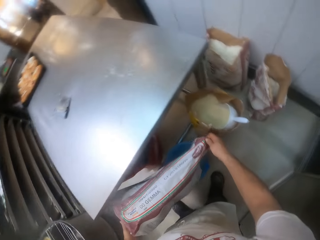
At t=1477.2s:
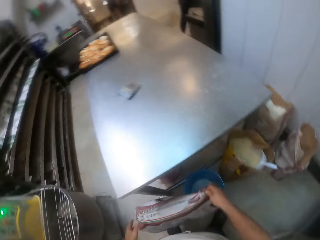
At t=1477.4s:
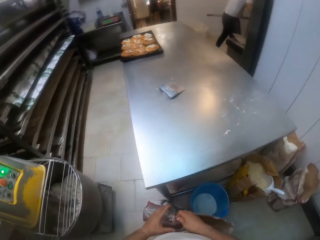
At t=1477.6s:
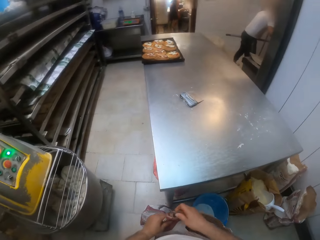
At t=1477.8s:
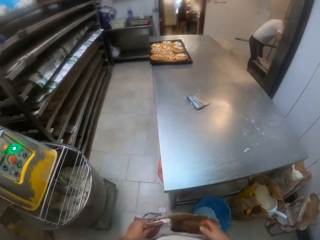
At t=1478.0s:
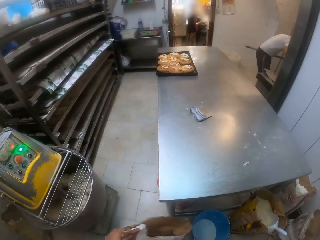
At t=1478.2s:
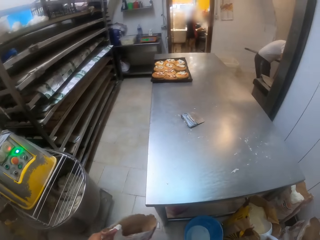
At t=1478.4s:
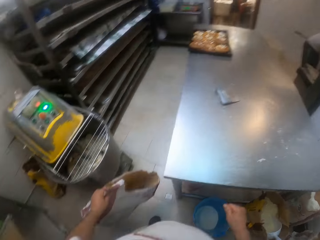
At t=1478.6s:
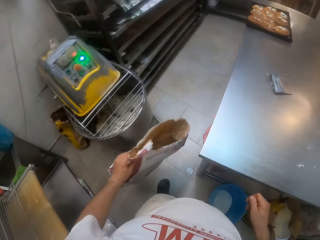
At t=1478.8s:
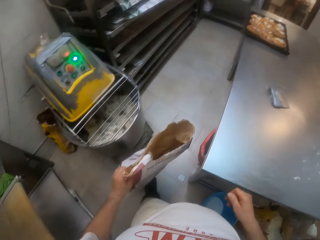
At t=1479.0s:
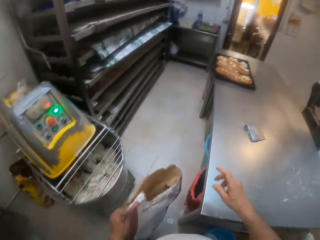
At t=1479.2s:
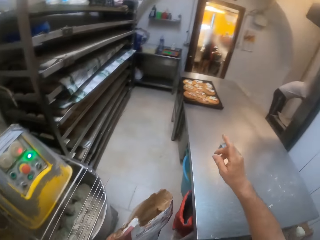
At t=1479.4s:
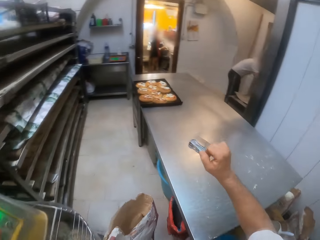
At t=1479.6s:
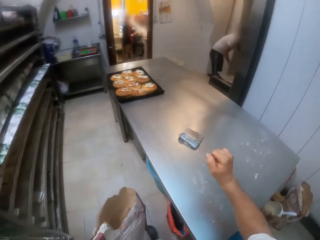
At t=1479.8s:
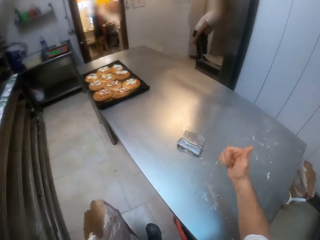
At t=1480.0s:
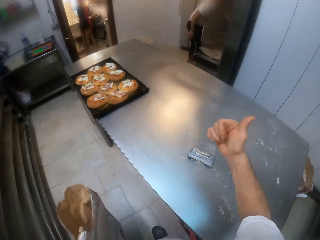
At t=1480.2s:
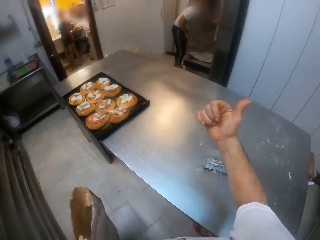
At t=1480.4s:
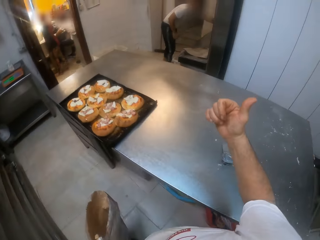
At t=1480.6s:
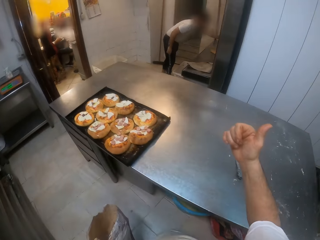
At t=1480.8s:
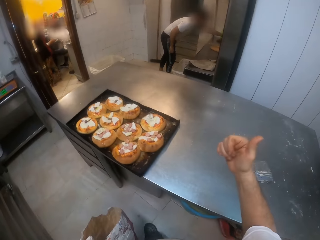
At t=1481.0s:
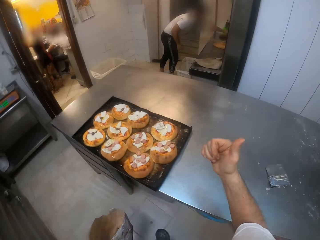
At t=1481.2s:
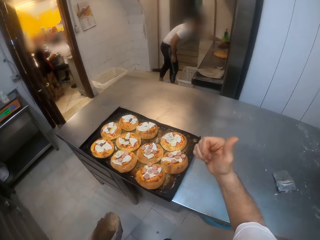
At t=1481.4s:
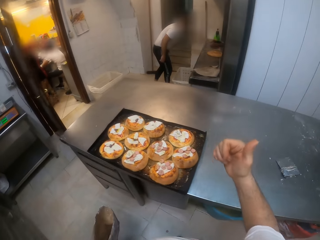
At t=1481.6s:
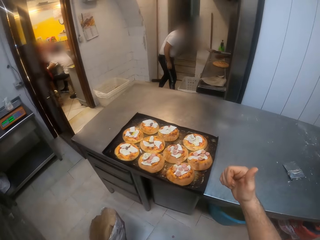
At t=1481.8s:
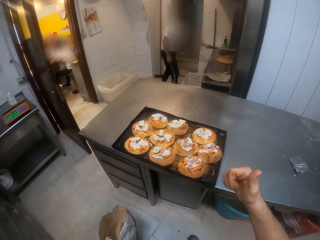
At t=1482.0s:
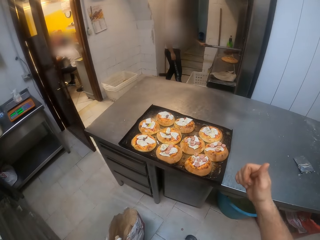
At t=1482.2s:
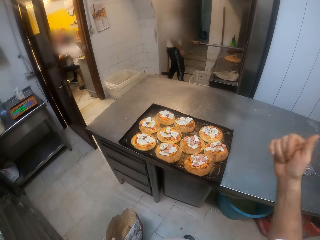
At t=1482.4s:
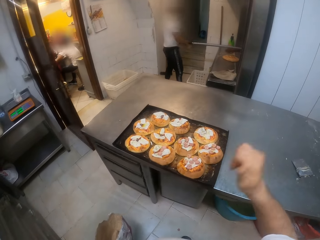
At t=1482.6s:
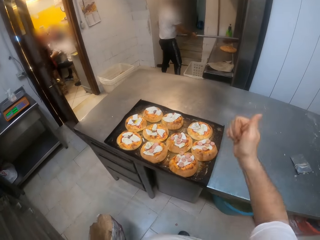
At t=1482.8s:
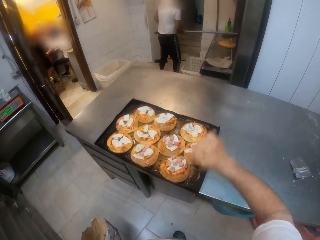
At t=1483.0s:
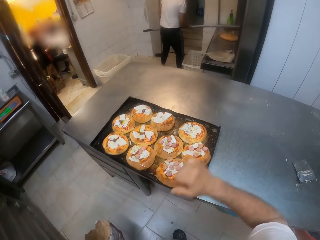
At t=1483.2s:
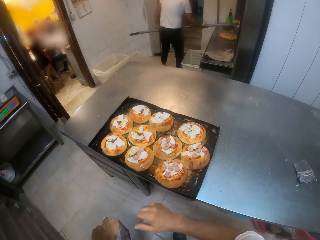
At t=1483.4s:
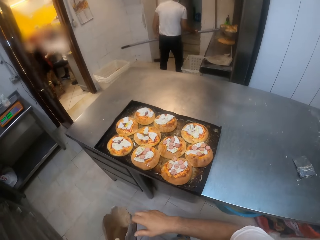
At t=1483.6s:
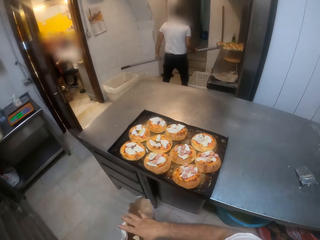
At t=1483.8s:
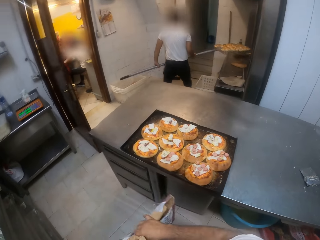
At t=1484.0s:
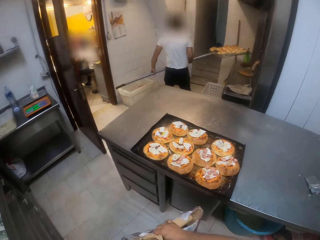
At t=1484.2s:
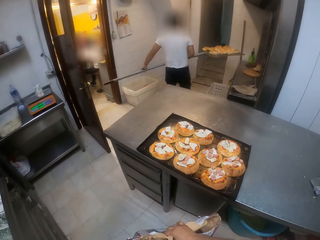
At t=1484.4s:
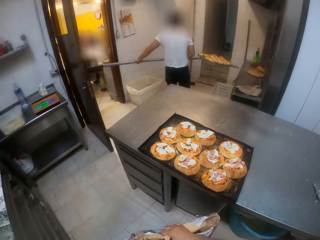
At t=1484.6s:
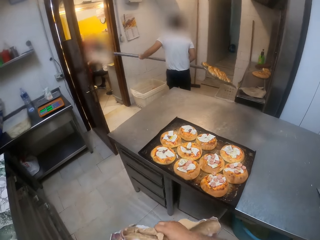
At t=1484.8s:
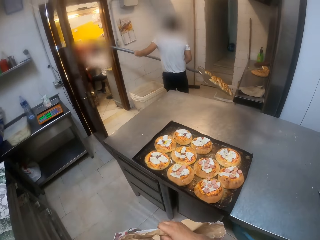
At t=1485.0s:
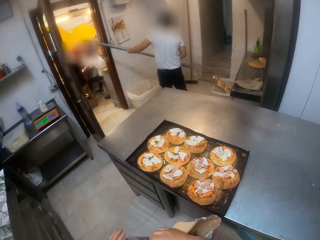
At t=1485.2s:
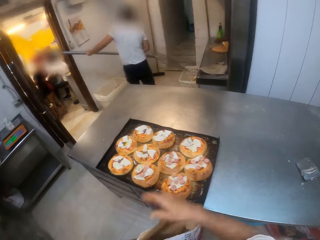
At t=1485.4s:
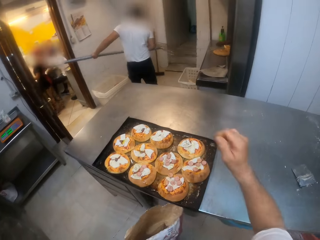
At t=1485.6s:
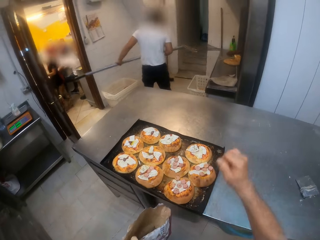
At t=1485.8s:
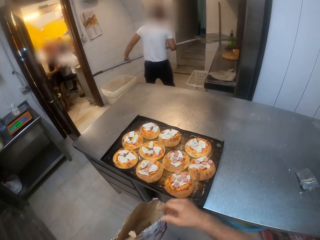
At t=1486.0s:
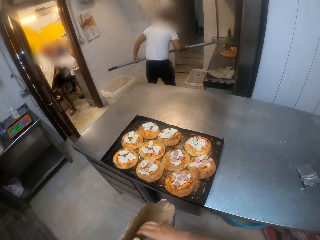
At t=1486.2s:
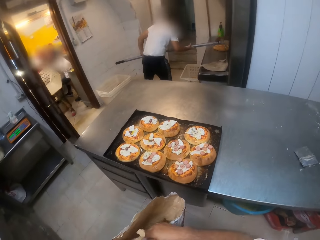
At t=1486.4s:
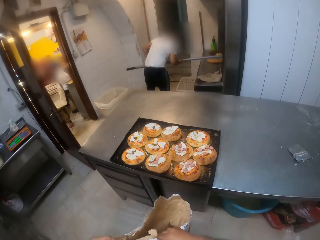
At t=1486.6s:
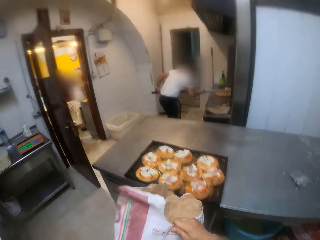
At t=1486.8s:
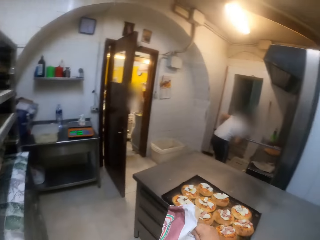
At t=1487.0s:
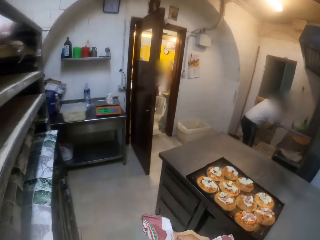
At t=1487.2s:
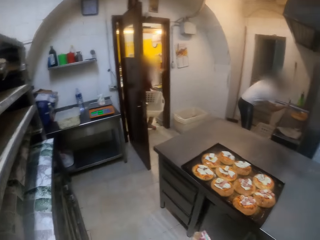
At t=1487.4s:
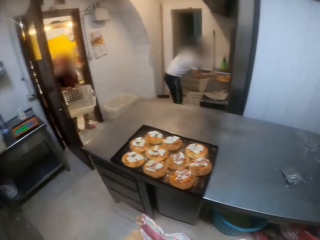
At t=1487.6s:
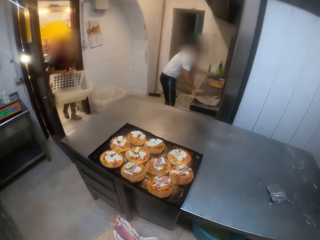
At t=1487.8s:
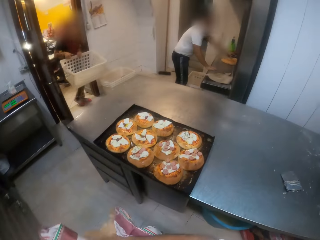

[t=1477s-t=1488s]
The camera wearer lifts the sack. They move around the room. A man brings out some bread from the oven with the metal paddle in both hands. The man puts the bread into a basket on the floor with the metal paddle in both his hands. The camera wearer holds the sack.

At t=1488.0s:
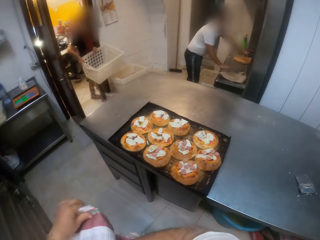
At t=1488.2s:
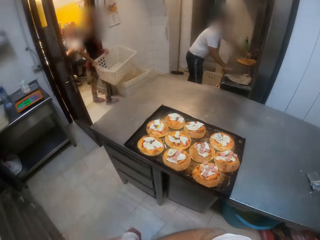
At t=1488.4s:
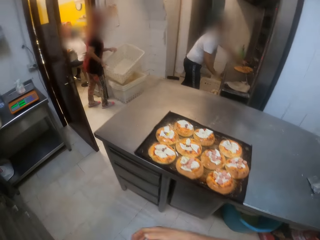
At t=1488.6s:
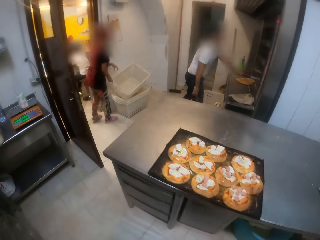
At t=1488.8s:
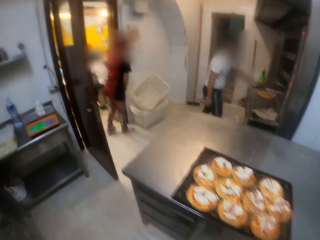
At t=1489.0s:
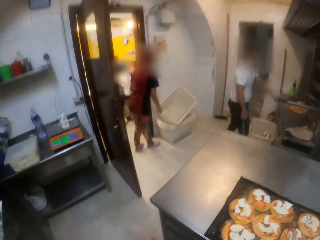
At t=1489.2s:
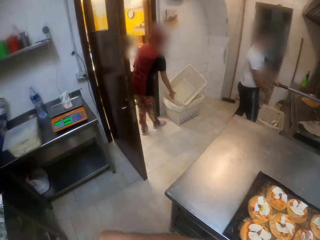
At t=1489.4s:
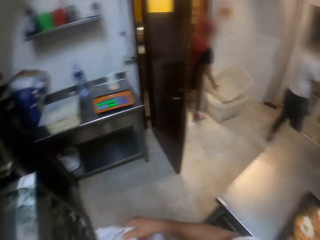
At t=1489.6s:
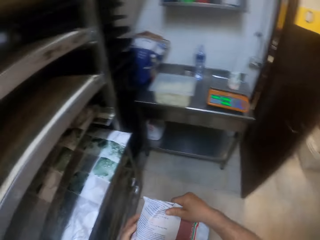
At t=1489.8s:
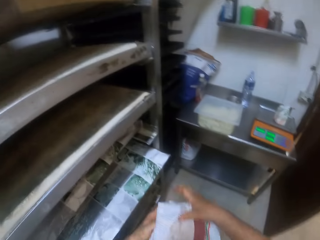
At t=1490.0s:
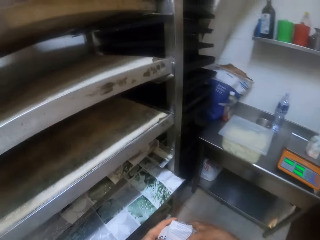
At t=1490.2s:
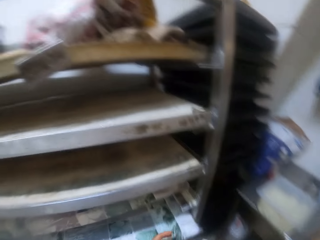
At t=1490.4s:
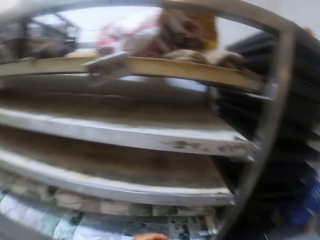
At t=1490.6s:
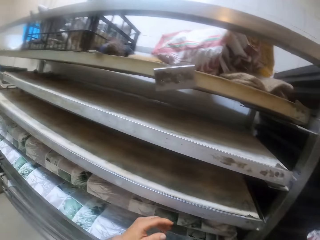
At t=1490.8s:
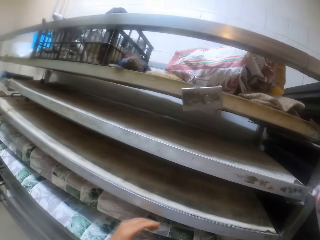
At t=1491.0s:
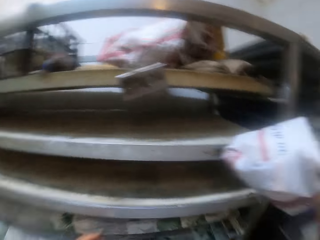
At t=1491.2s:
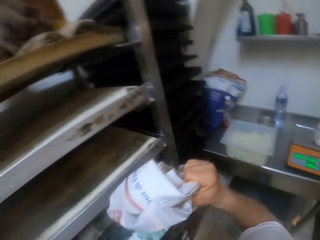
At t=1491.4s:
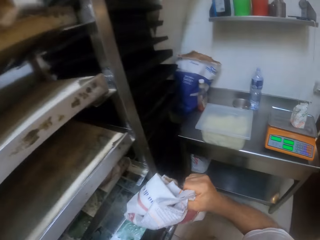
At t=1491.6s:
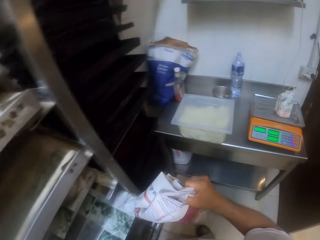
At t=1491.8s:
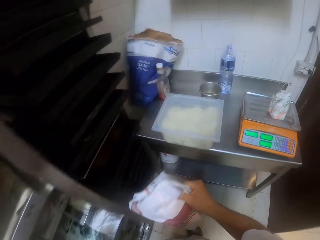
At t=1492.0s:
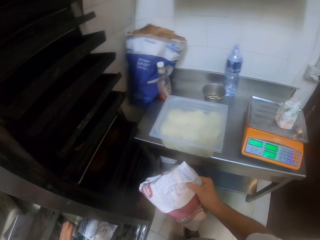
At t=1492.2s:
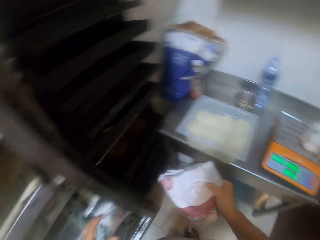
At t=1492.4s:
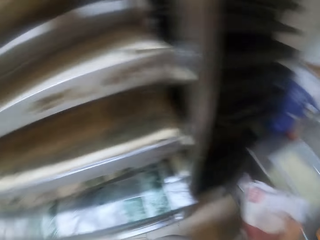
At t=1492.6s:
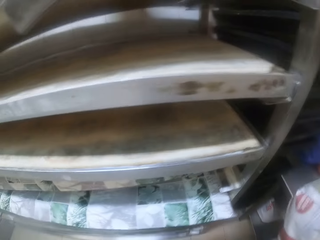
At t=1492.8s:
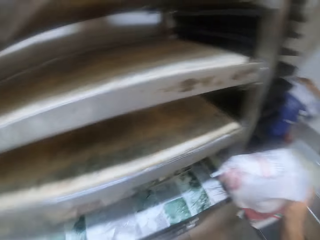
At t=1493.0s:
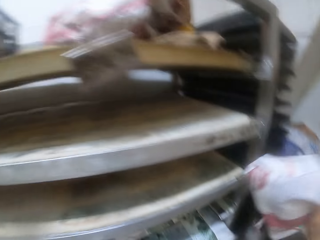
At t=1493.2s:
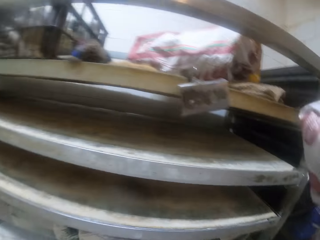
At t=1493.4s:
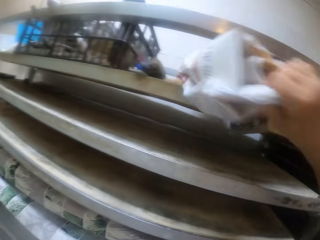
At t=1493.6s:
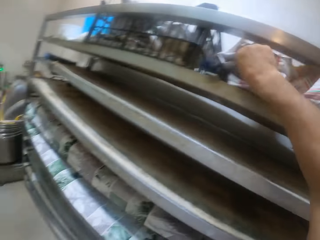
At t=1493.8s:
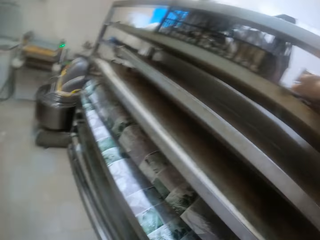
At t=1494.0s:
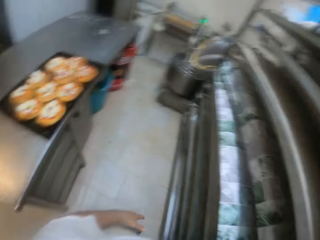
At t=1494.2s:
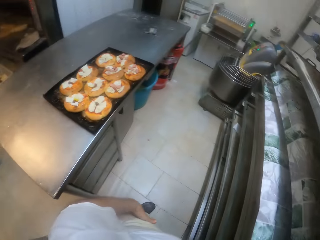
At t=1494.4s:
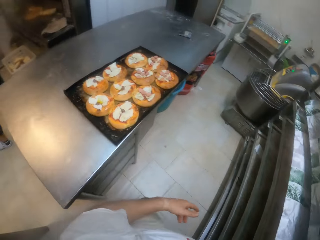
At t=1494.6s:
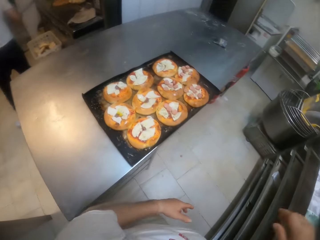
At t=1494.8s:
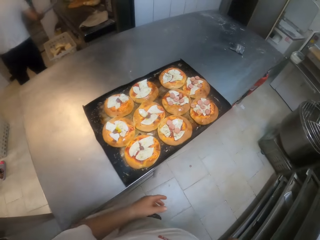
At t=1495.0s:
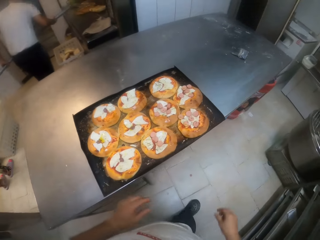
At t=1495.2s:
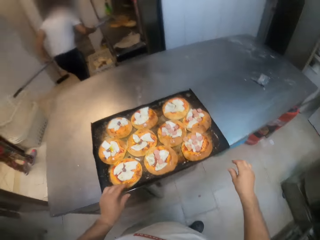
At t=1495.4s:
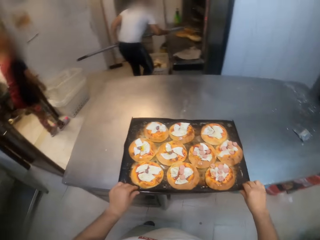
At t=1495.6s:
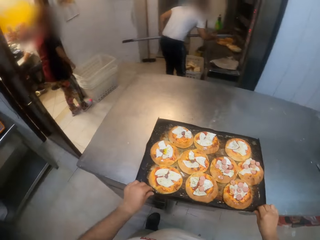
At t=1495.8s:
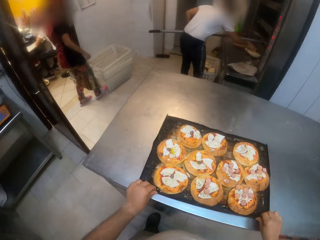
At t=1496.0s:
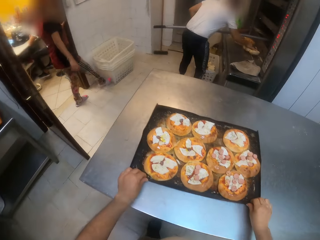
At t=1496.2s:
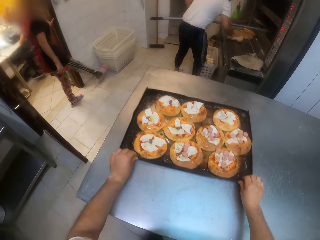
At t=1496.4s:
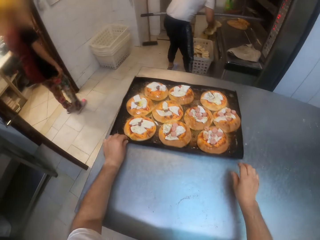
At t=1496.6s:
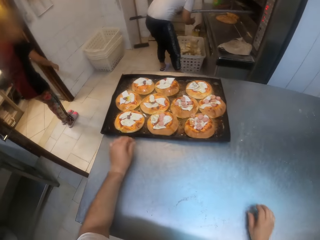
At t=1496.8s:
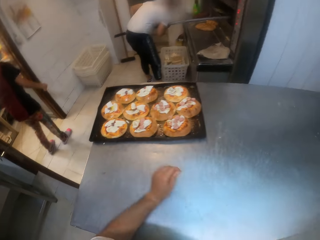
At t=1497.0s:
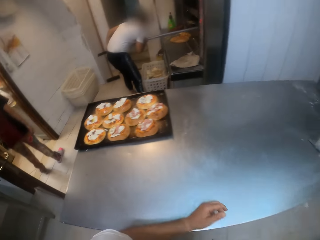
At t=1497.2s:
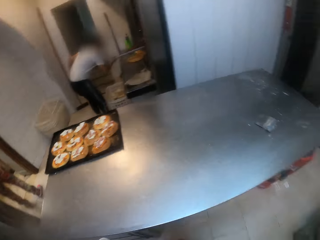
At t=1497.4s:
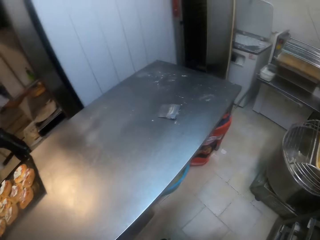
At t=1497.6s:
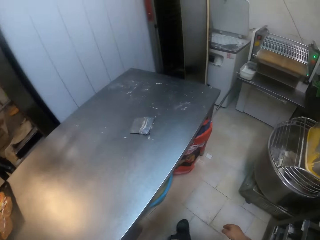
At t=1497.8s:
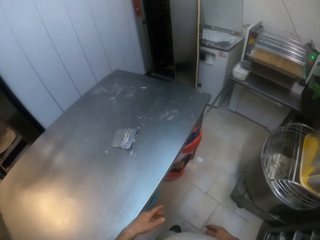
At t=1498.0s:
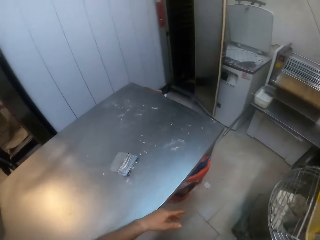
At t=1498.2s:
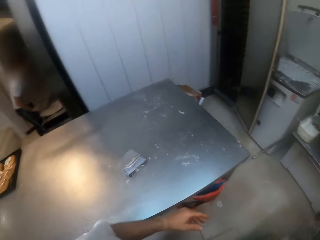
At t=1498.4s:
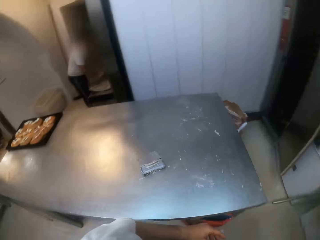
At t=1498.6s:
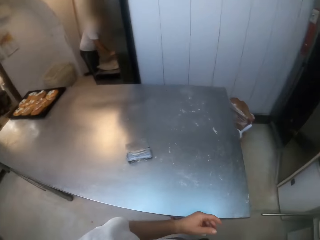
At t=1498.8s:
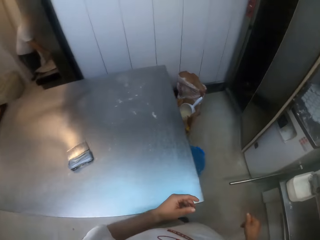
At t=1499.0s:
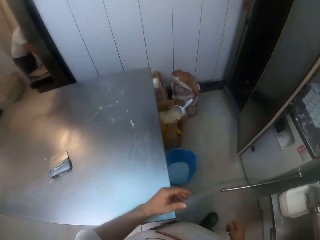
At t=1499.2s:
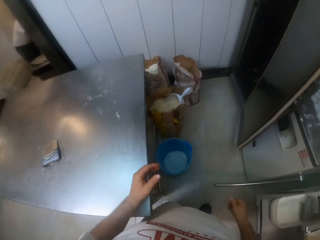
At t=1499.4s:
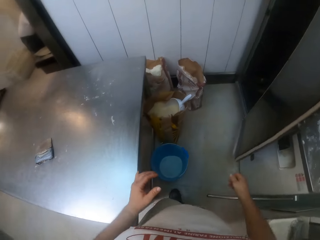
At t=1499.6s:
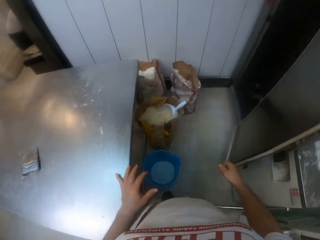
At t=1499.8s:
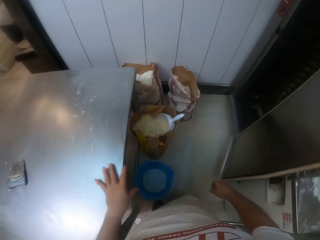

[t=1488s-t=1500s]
A woman drops a basket in a stack of baskets on the floor with both her hands. The camera wearer folds the sack. He looks around the room. He carries the sack. He puts the bag on the shelf with his right hand. He moves around the room. He slides the tray of pizza across the table with both his hands. The woman slides the stack of baskets on the floor with her right leg. A man puts some bread from the countertop to the basket on the floor with his right hand. The camera wearer moves around the room.
